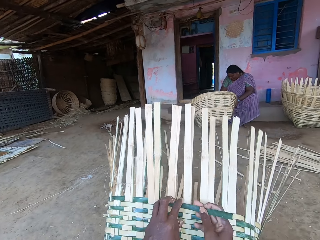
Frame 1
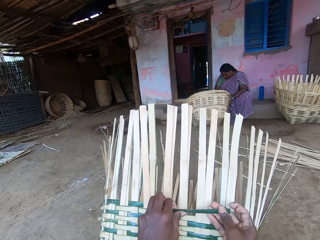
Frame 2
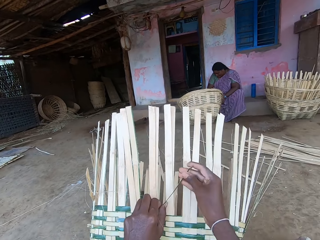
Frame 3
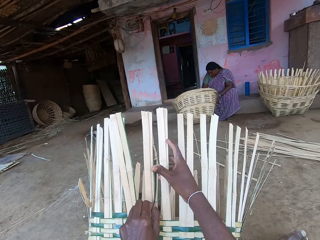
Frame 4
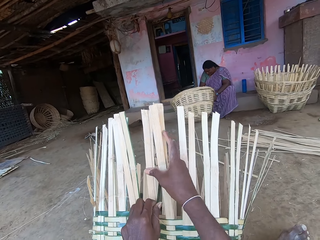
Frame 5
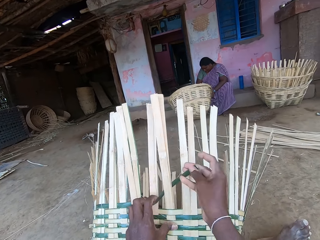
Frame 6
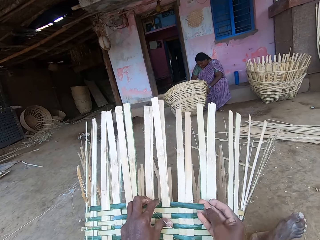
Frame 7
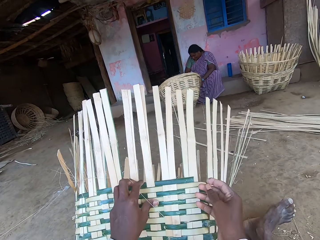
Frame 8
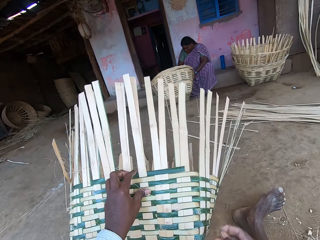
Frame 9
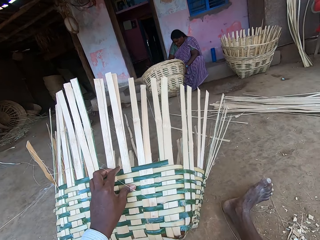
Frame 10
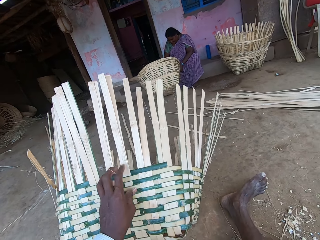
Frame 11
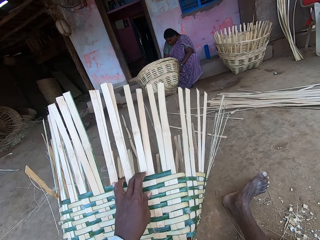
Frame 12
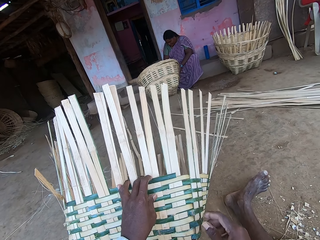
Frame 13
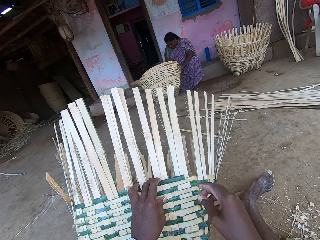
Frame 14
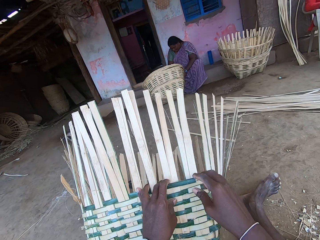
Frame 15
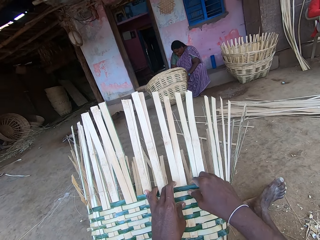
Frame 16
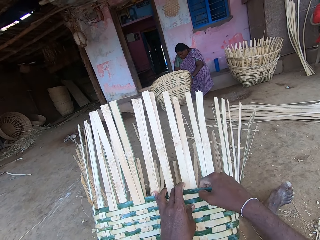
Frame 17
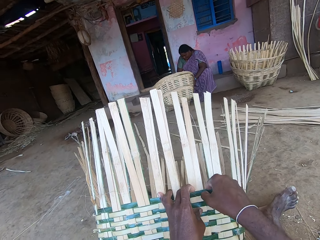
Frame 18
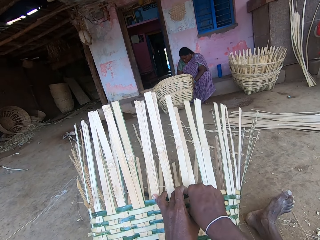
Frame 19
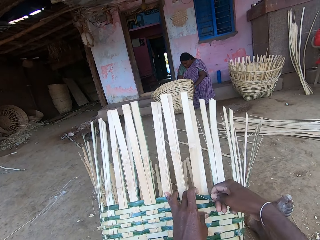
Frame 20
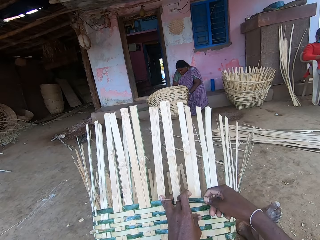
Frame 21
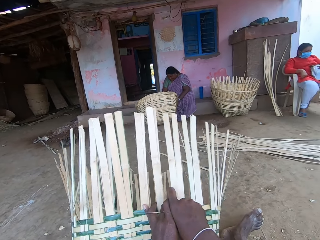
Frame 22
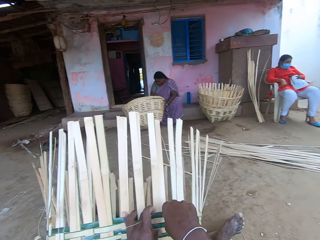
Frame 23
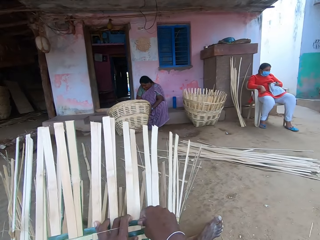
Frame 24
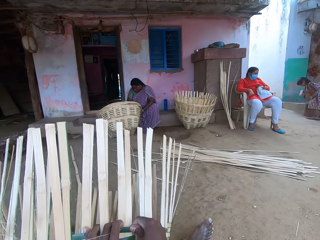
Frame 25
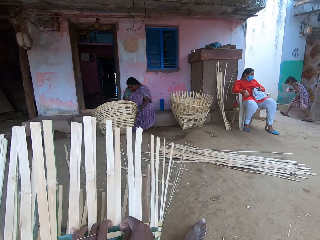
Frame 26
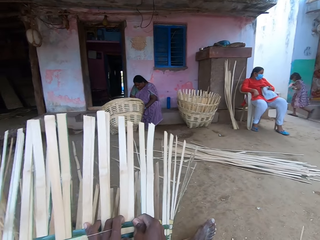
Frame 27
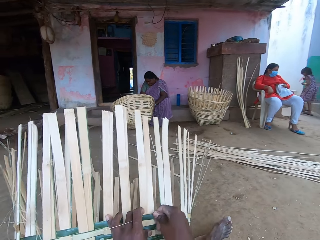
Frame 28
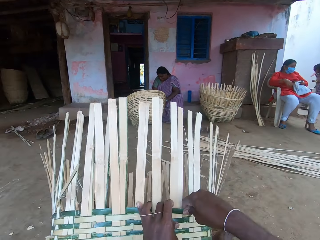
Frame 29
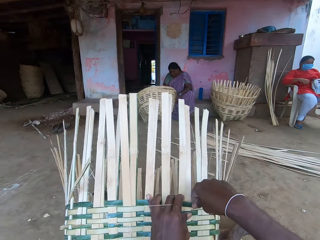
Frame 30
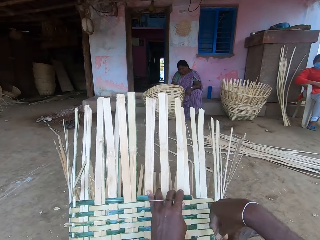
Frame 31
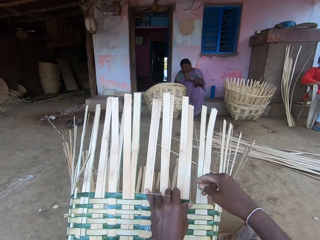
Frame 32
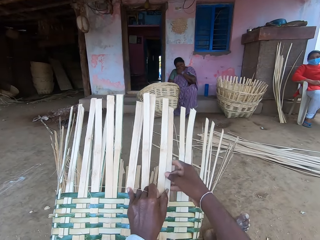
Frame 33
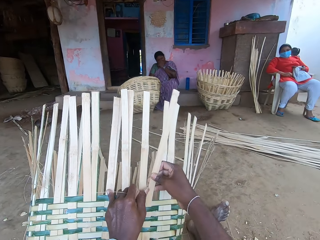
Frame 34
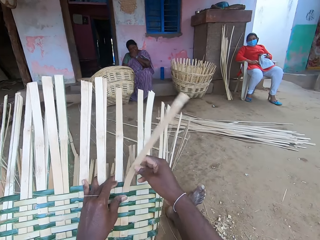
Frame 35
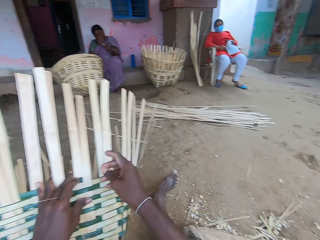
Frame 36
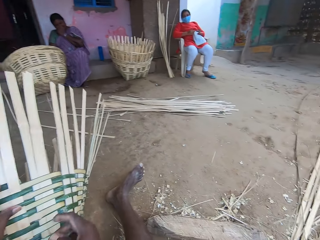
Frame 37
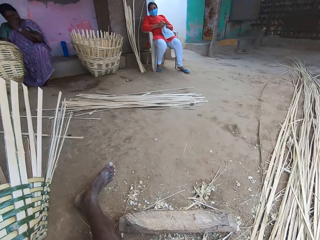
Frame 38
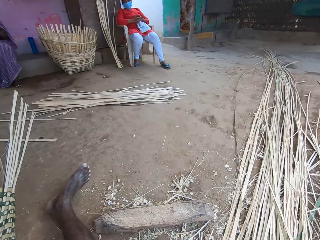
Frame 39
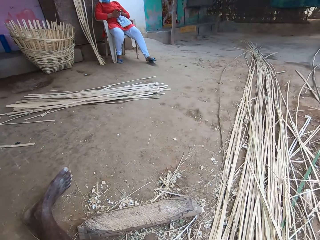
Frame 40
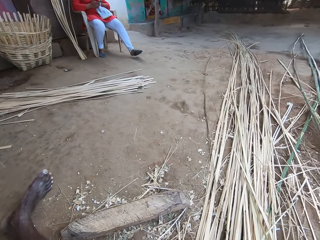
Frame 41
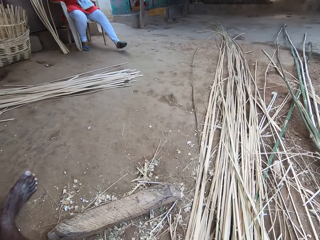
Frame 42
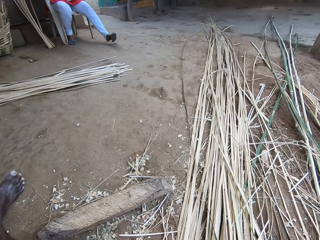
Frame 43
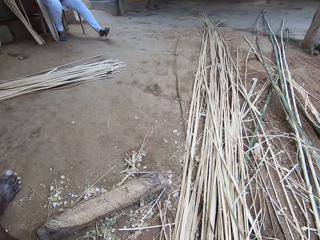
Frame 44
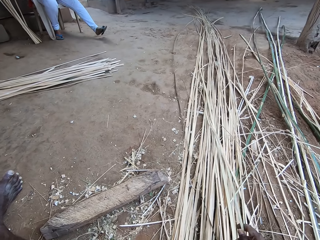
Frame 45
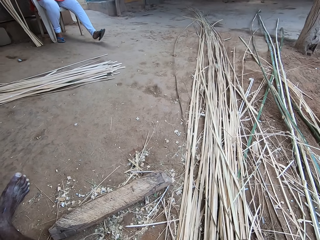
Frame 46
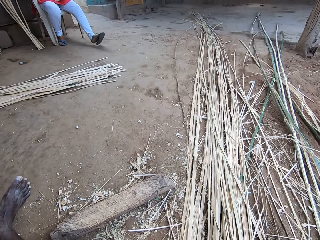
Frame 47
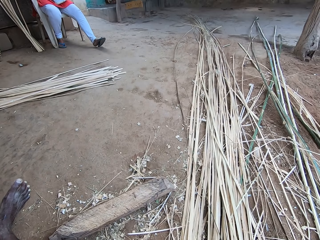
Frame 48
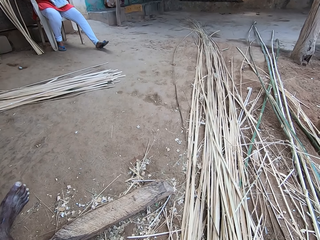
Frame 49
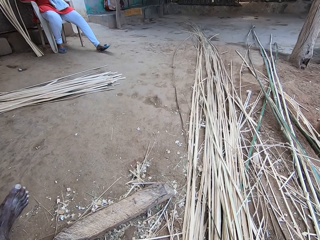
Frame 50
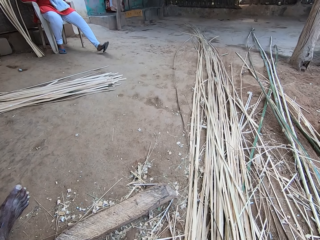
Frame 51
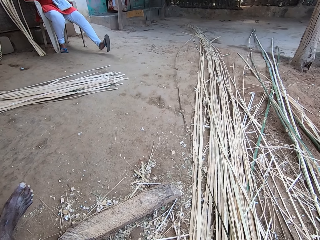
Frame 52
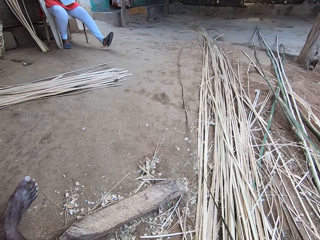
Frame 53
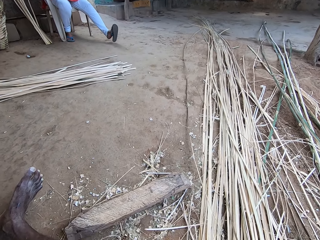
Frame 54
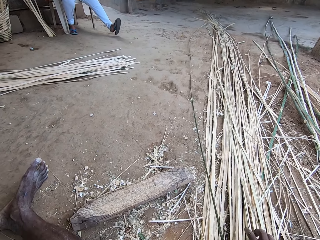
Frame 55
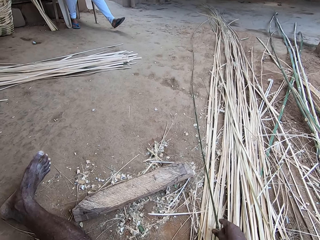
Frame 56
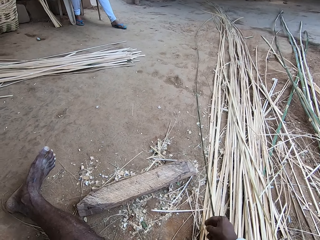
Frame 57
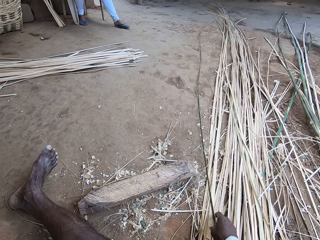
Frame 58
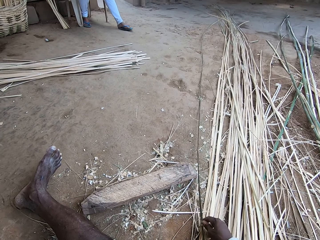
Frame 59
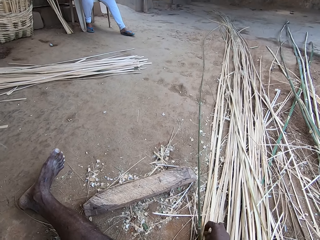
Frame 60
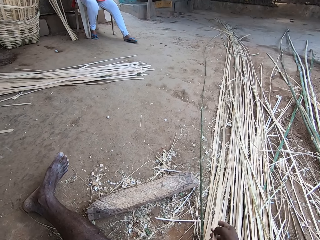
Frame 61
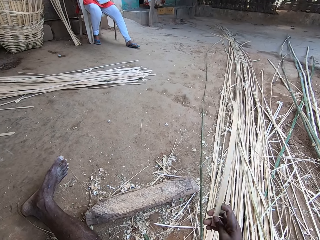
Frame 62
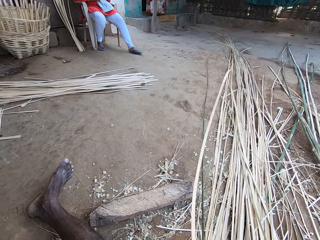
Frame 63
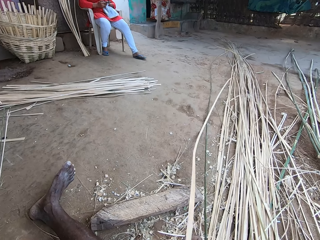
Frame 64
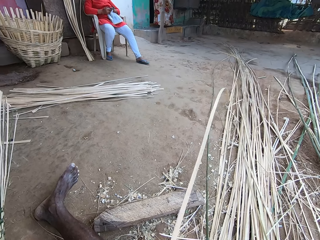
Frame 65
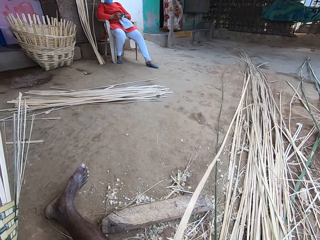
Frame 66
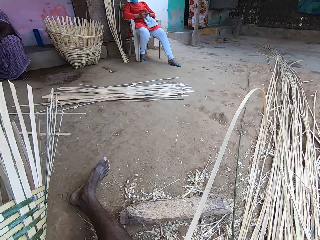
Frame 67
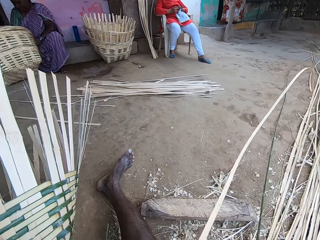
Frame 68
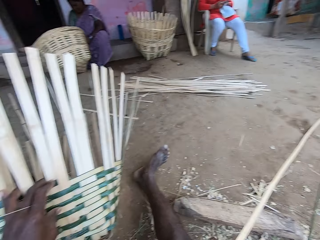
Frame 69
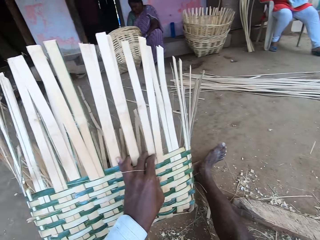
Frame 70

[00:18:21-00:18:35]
The camera wearer bends the bamboo strip with his right hand. He breaks a palm leaf stalk. He cuts the bamboo strip with his hands. He picks the bamboo strip from the ground with his right hand.

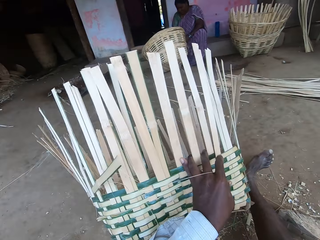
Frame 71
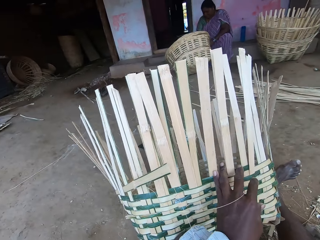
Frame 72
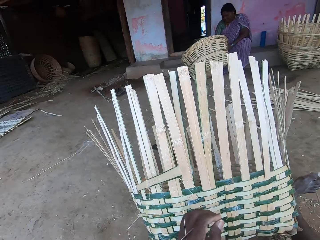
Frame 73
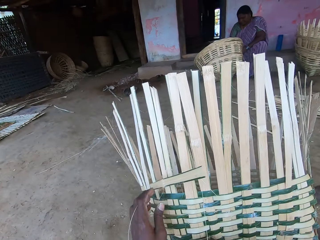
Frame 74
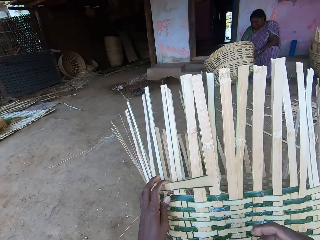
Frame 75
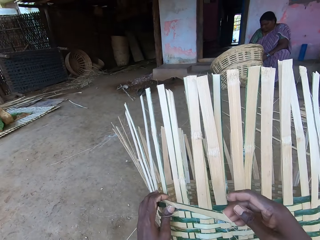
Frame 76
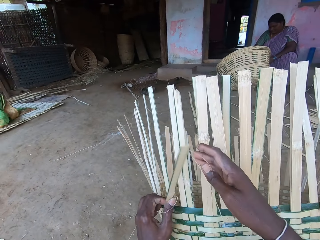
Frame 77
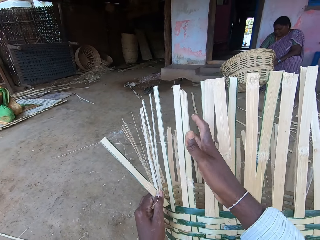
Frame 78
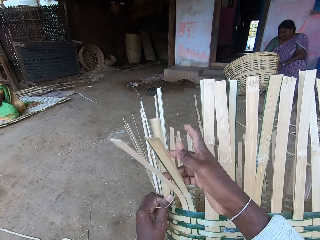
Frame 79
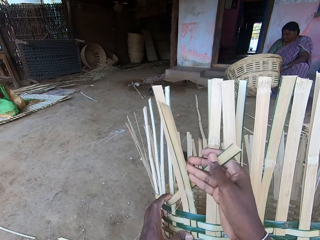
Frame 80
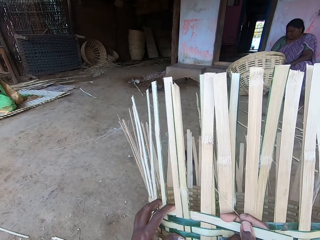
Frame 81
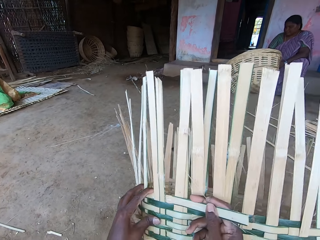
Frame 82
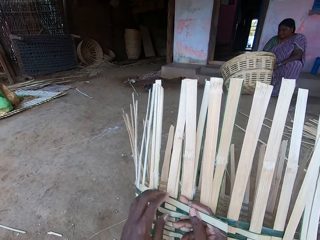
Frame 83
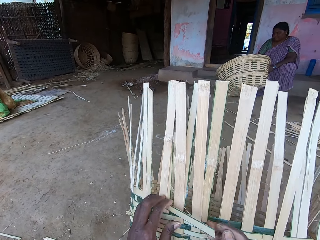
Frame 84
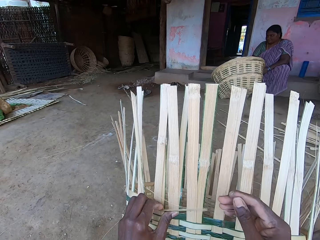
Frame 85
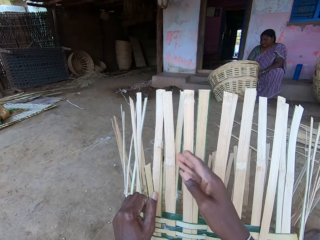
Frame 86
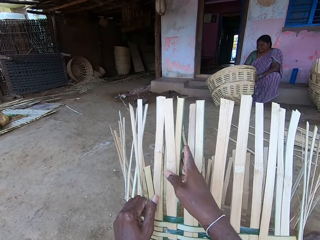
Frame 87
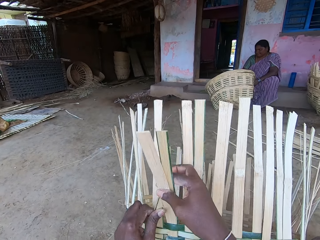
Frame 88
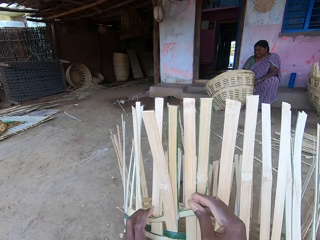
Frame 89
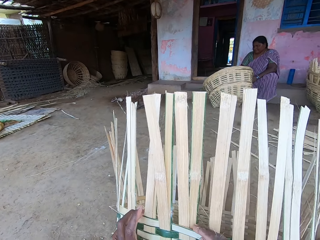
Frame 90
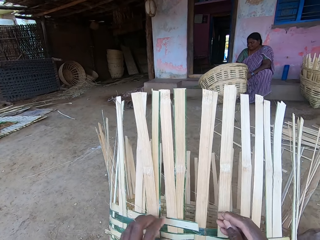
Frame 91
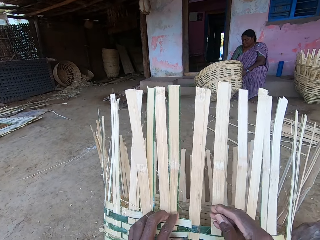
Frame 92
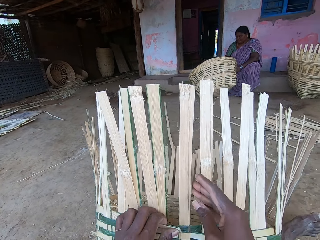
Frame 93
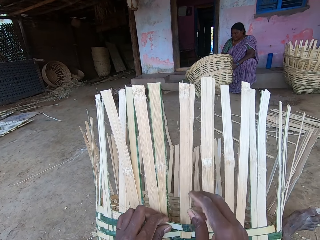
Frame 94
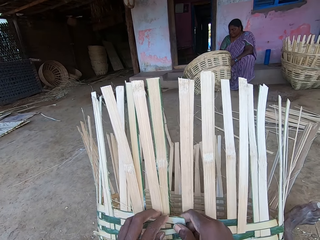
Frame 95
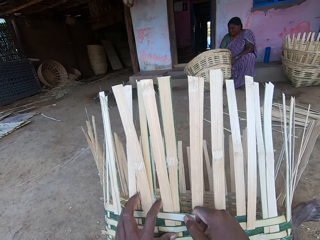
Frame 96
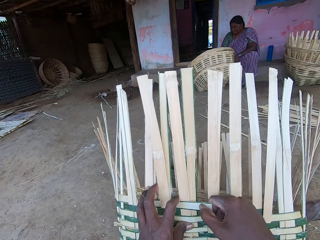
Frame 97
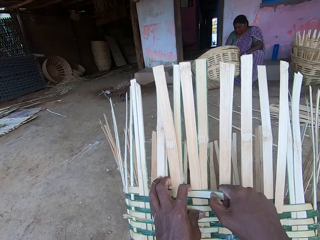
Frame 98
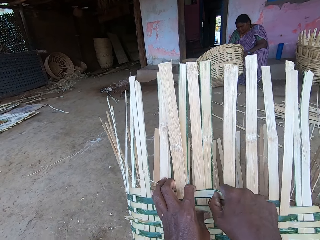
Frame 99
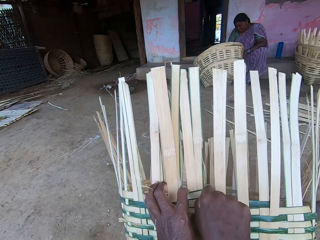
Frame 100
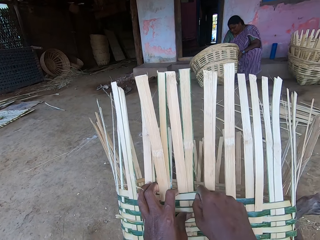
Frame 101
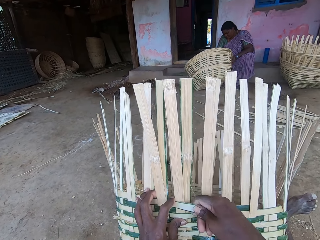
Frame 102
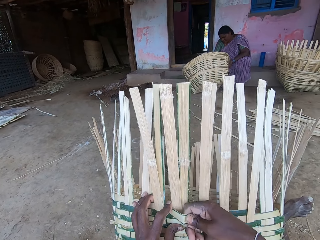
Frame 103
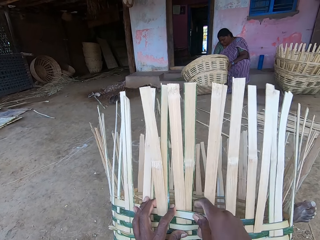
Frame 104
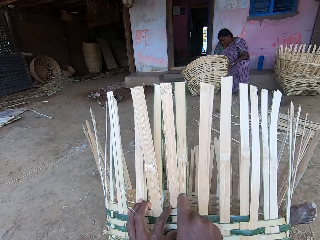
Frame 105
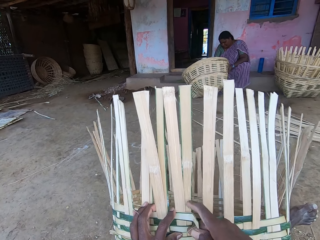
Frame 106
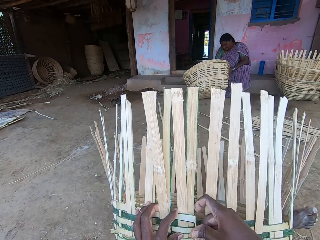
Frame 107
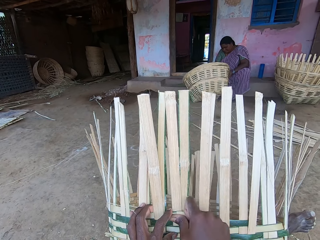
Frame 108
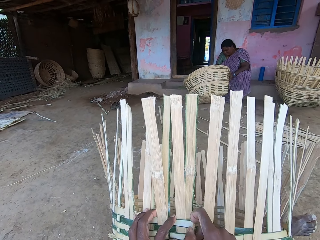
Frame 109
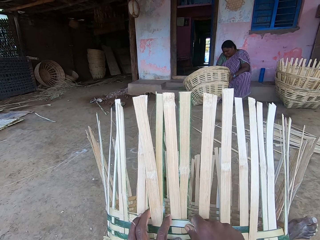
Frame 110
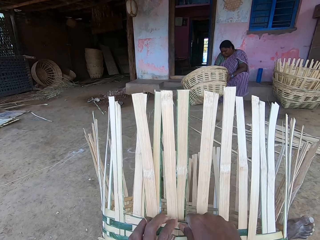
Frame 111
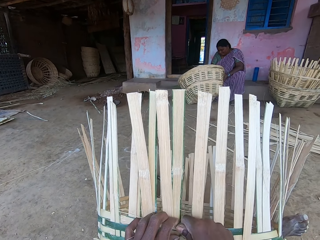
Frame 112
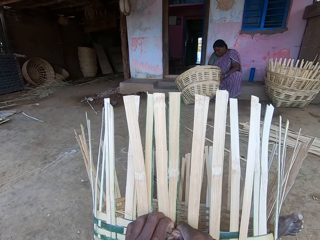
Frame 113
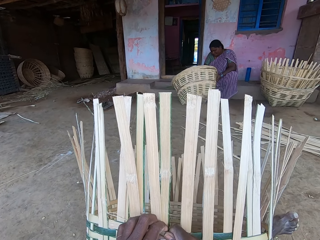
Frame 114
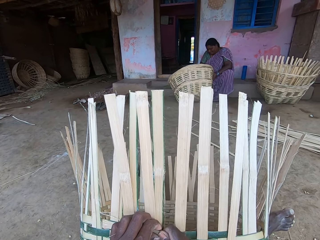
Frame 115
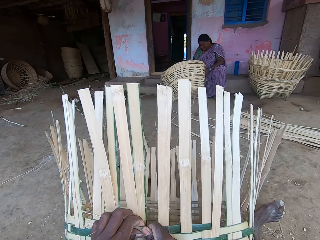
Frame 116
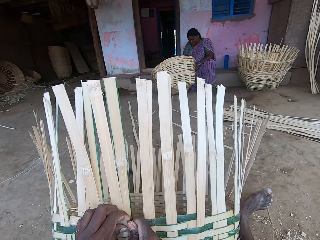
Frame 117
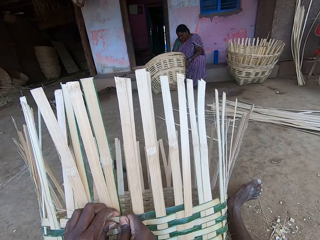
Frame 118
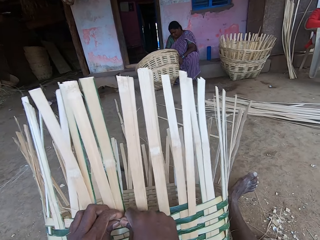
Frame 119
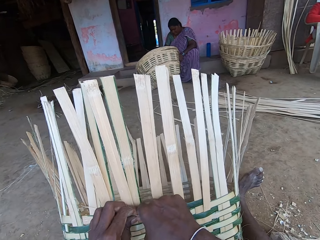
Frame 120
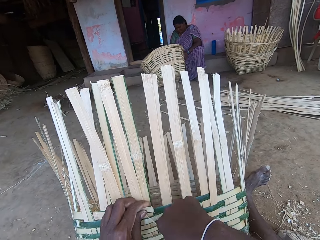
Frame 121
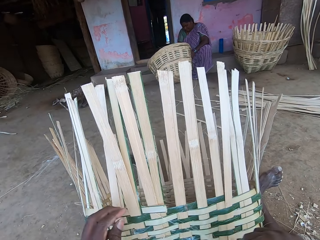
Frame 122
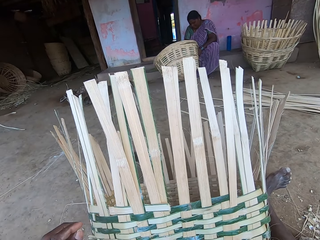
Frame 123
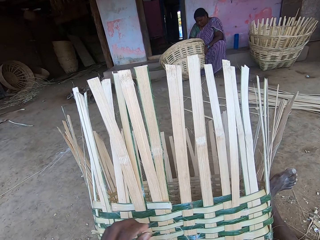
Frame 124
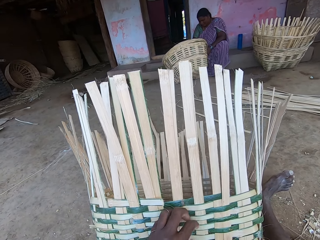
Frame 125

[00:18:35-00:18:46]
The camera wearer weaves the basket with a bamboo strip in his hands. A woman interacts with the camera wearer and another woman. The camera wearer breaks a palm leaf stalk. He cuts the bamboo strip with his hands.
